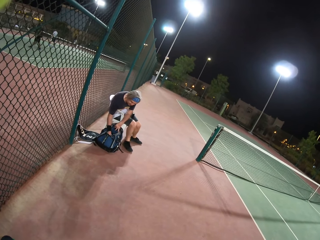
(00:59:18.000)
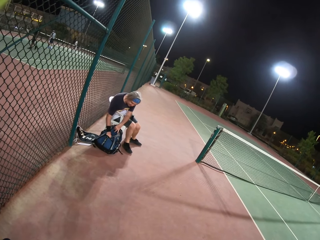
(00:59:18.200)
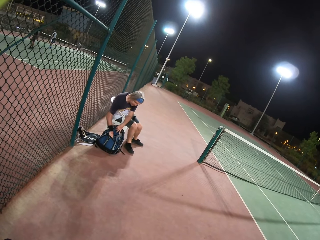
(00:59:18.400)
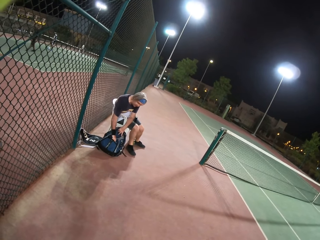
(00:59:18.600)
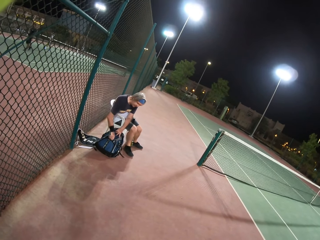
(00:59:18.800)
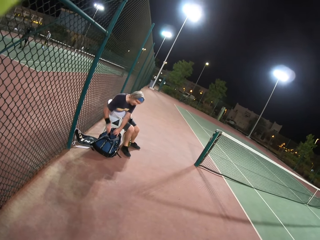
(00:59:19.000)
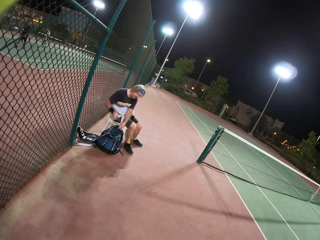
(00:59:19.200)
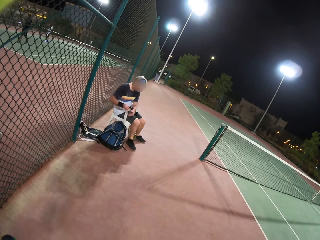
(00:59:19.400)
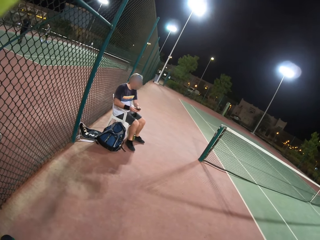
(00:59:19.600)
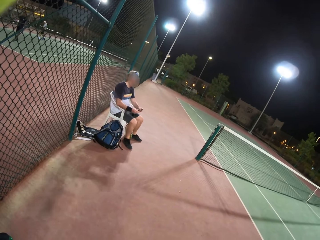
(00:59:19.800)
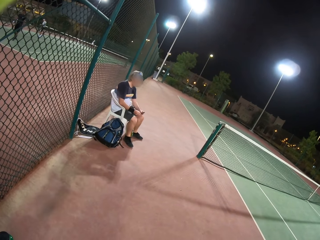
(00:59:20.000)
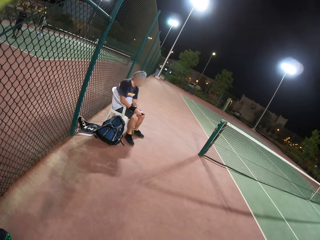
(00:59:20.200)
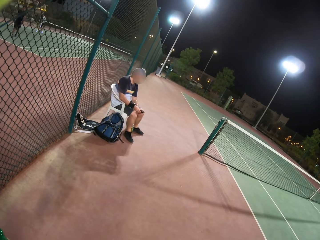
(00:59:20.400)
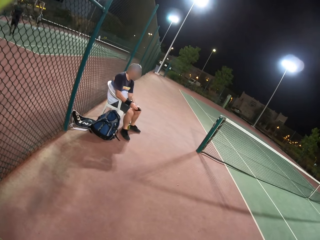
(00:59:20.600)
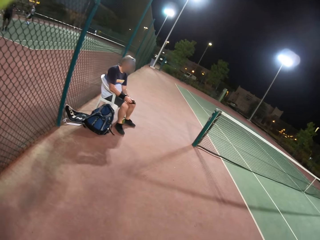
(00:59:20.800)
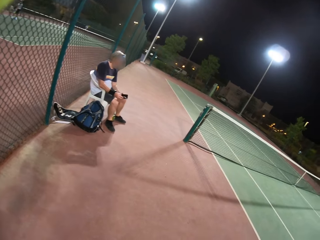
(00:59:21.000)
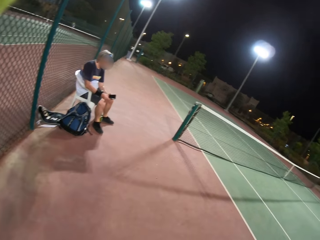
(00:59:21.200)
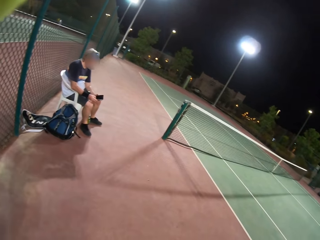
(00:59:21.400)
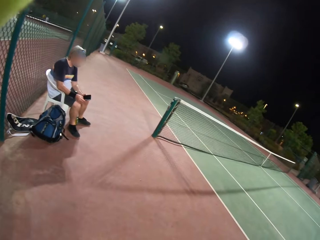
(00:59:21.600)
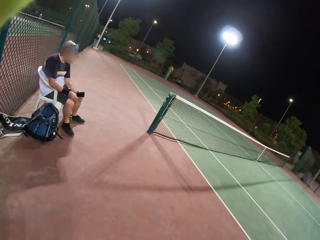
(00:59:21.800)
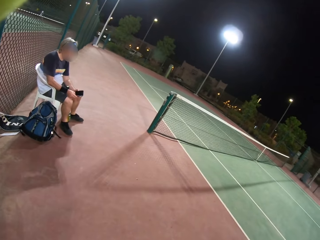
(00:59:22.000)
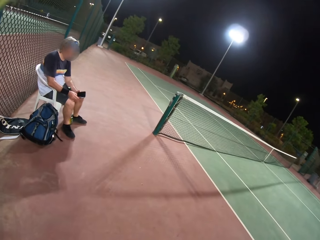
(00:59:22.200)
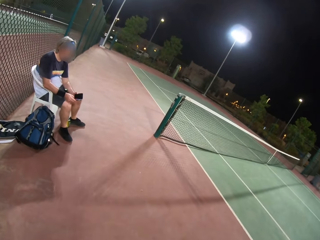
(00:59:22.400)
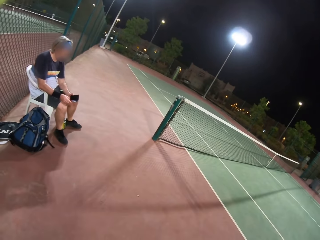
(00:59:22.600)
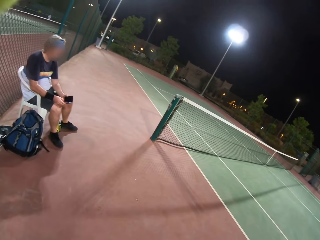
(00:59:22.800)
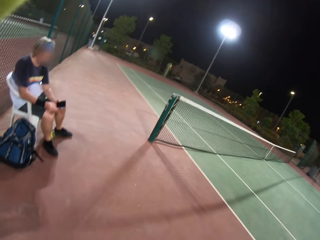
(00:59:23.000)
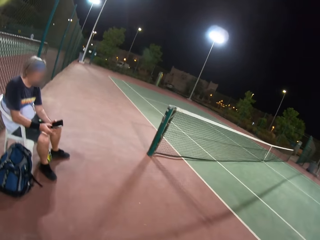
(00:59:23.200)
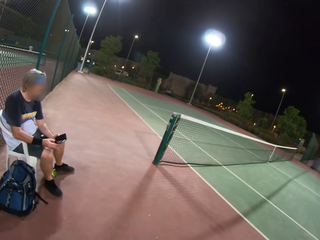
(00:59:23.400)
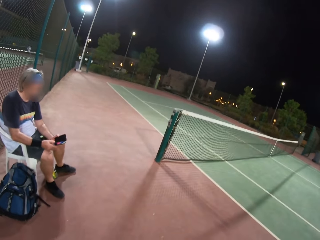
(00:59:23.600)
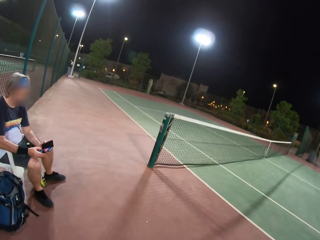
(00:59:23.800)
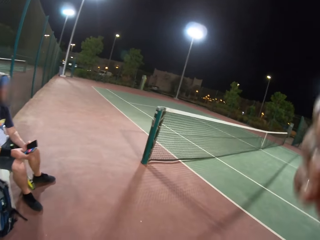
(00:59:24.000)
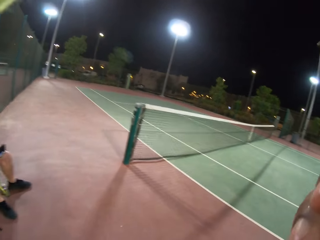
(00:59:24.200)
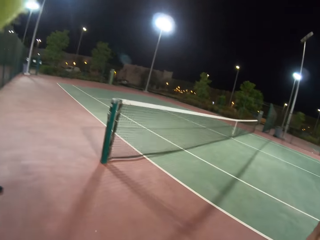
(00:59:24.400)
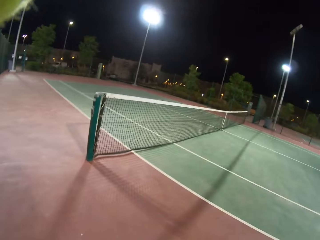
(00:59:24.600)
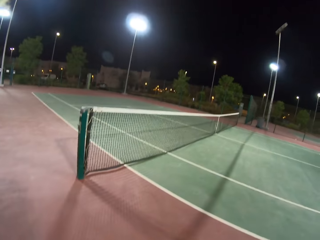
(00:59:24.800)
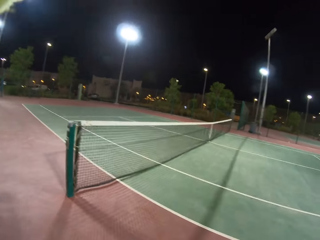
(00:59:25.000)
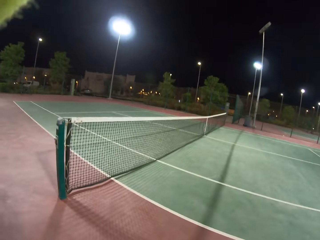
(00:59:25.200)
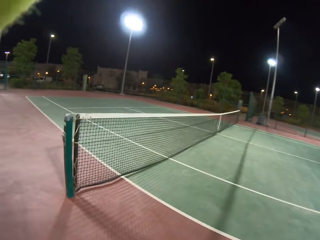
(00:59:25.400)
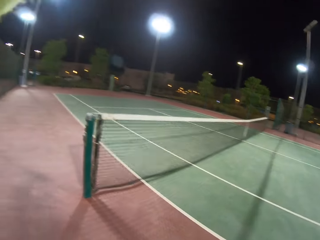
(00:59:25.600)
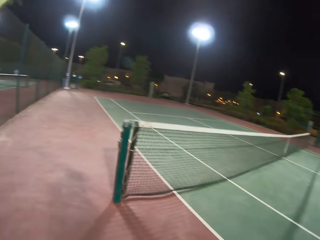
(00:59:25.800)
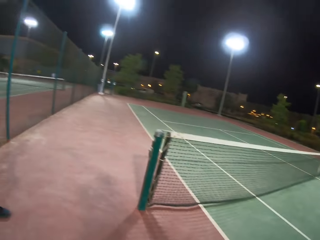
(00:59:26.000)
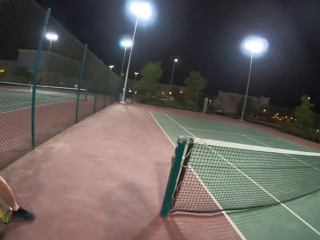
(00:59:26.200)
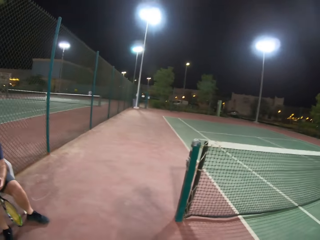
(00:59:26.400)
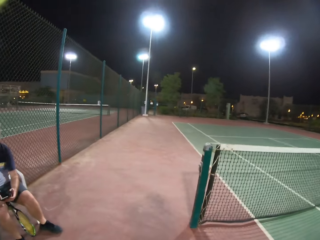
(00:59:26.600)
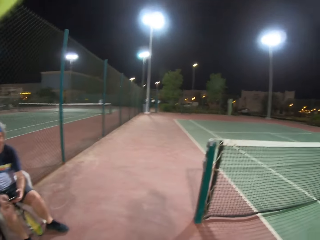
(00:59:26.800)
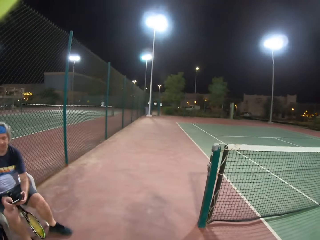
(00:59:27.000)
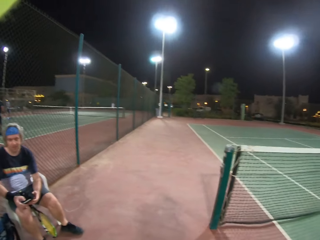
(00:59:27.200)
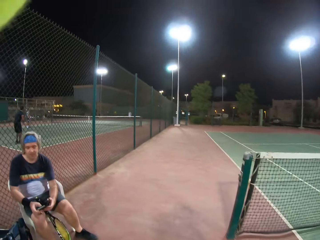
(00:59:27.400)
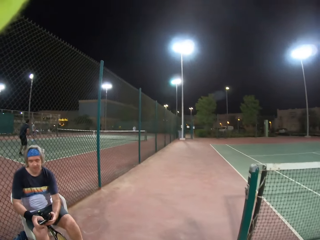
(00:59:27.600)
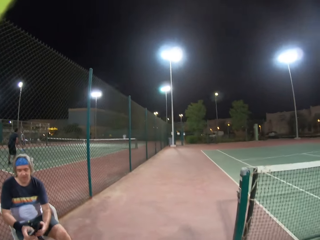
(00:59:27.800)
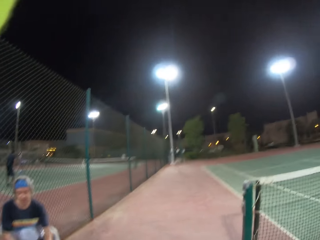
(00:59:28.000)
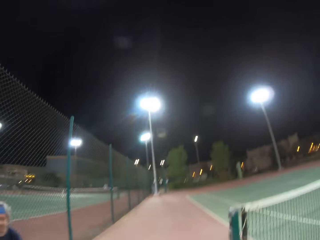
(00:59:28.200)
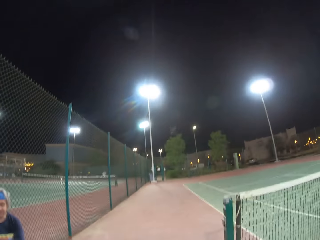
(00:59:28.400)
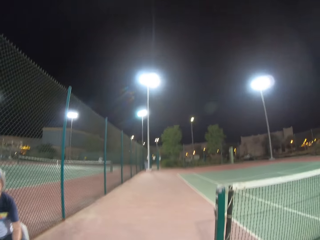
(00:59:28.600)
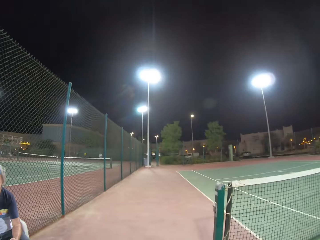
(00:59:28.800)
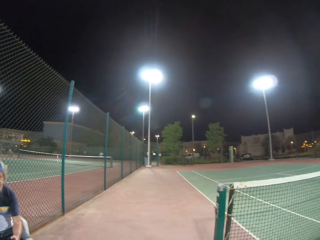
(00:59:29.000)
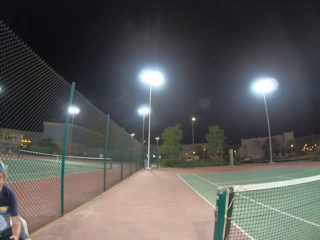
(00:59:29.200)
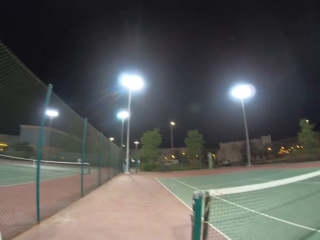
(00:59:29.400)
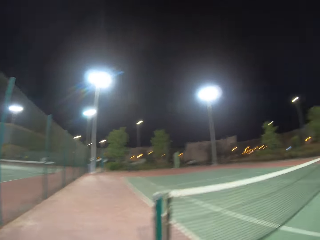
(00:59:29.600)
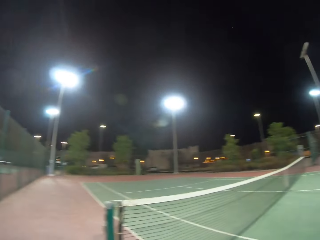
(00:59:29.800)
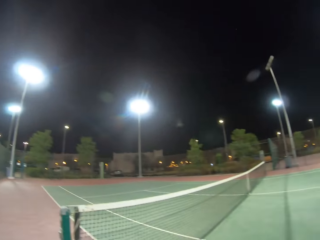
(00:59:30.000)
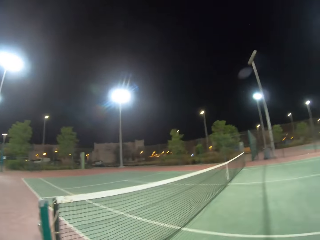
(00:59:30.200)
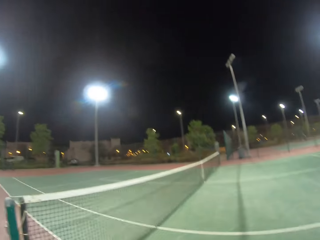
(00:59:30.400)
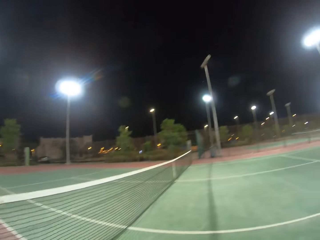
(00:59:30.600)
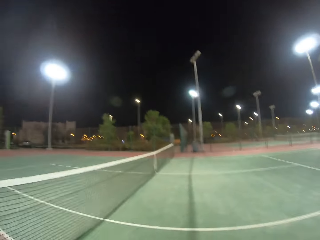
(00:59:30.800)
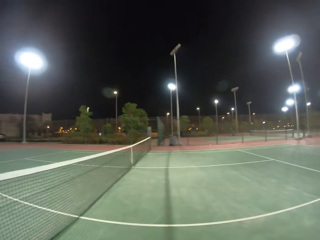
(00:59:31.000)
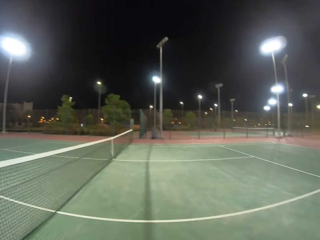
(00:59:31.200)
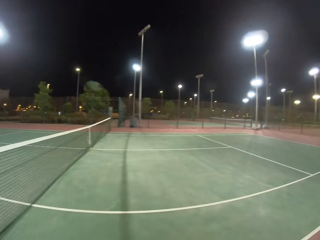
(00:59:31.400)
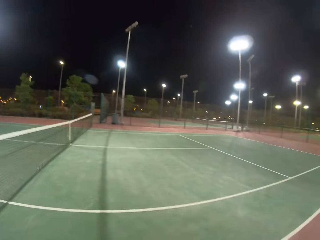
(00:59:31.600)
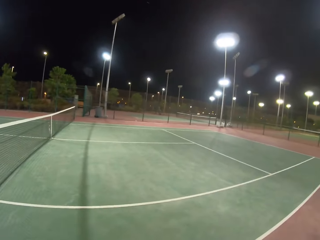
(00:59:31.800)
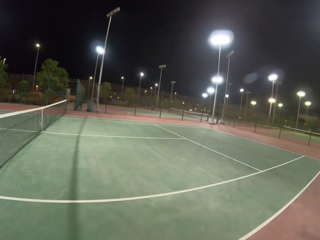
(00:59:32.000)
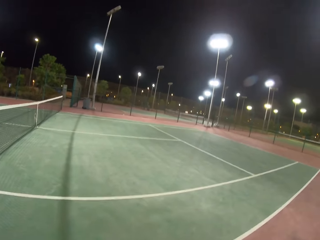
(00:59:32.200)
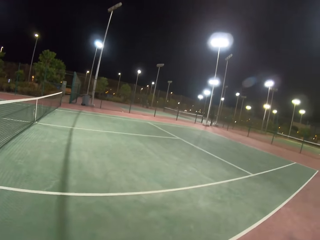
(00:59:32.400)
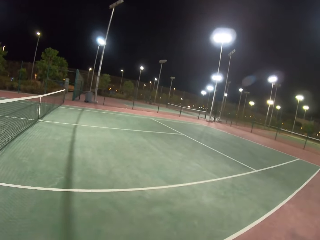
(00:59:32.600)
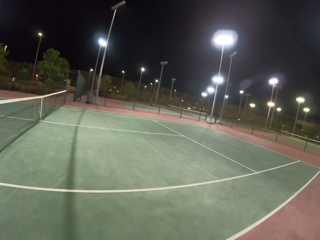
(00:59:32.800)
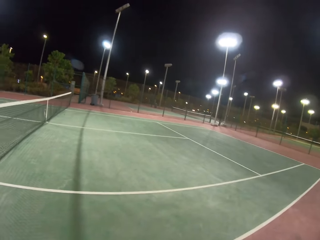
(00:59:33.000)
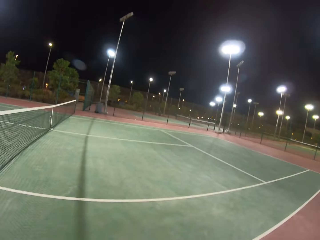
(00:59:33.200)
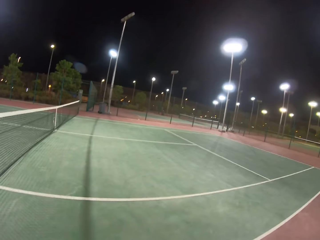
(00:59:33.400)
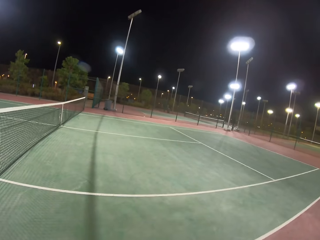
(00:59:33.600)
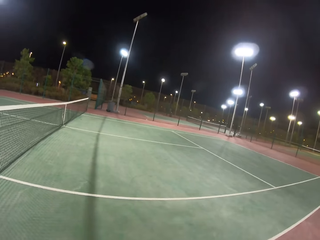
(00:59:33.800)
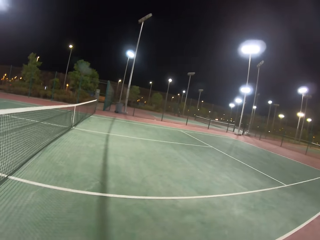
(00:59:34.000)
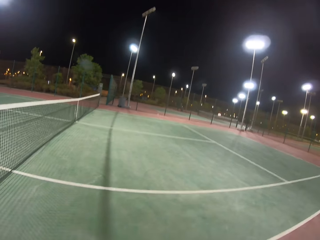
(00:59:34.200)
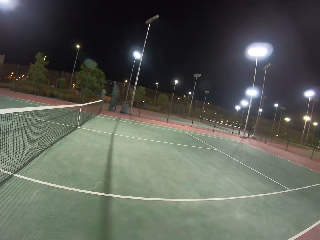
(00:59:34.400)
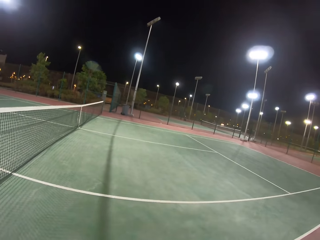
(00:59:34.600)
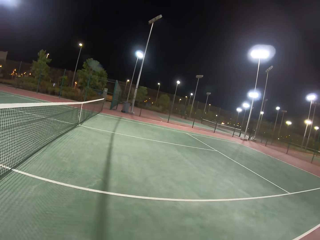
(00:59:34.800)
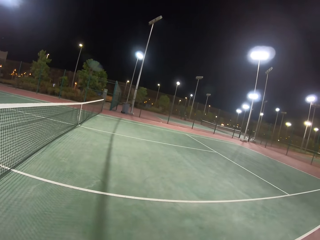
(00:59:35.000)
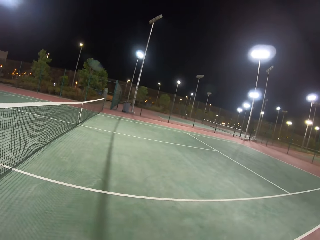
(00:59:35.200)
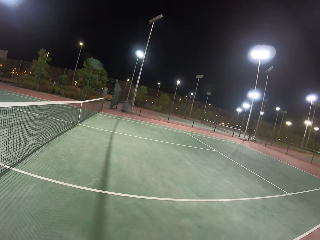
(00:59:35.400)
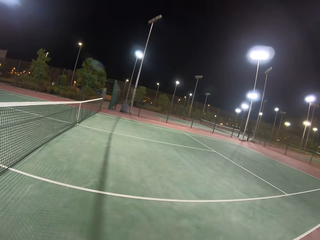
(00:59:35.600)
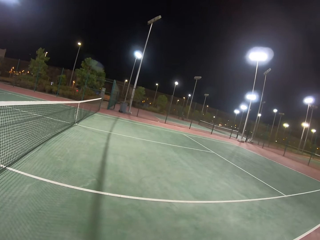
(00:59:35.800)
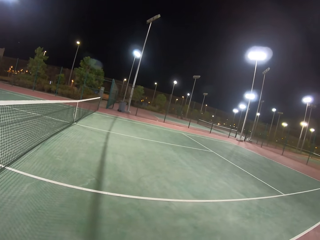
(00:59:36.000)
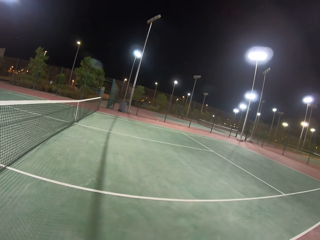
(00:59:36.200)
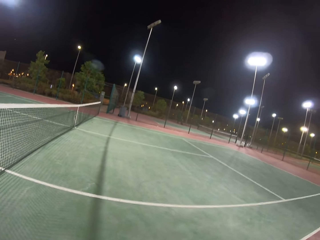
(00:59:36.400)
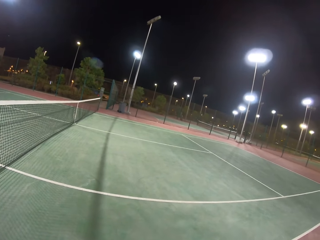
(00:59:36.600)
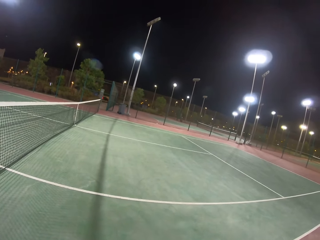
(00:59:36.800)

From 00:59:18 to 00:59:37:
The camera wearer dials a phone. A person takes the phone from the bag. The camera wearer walks in the room. They look at the background.

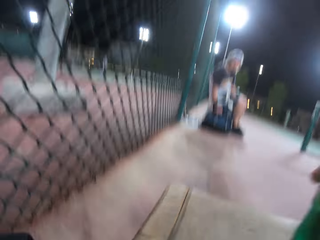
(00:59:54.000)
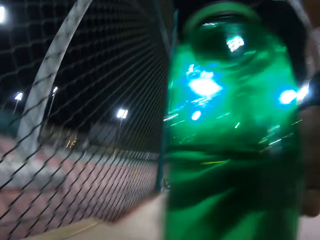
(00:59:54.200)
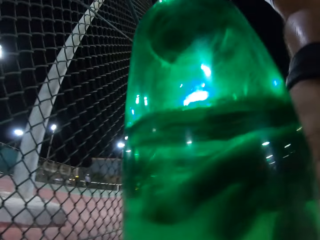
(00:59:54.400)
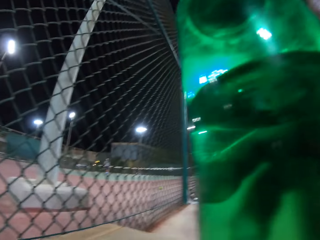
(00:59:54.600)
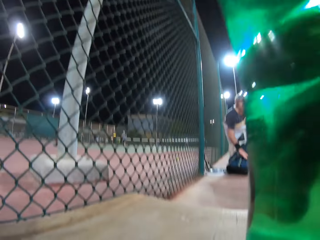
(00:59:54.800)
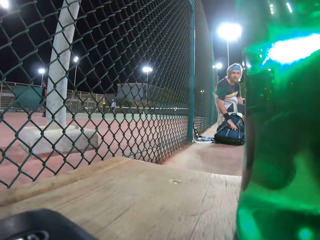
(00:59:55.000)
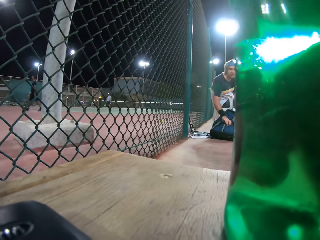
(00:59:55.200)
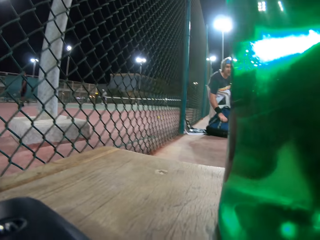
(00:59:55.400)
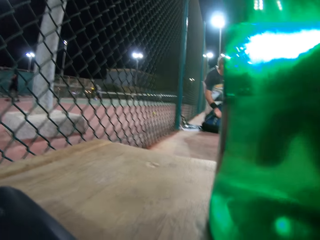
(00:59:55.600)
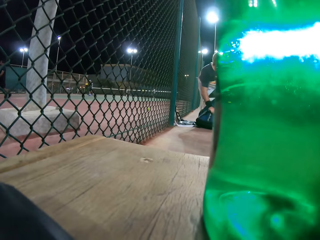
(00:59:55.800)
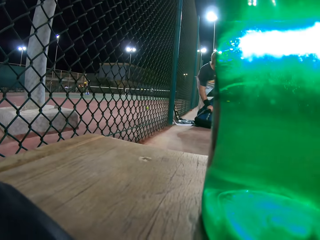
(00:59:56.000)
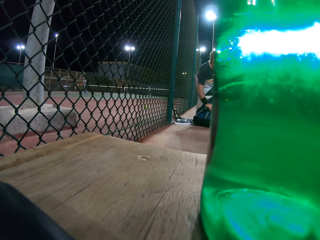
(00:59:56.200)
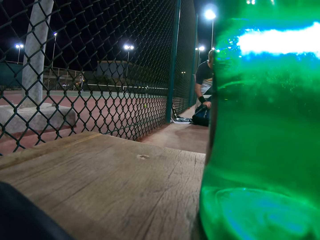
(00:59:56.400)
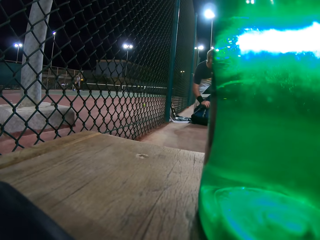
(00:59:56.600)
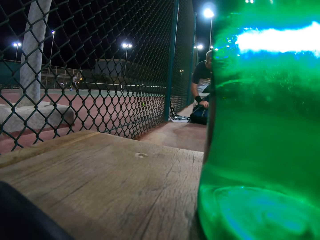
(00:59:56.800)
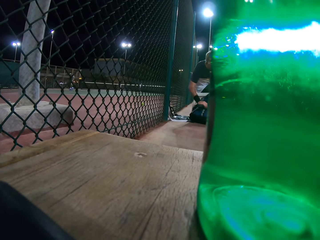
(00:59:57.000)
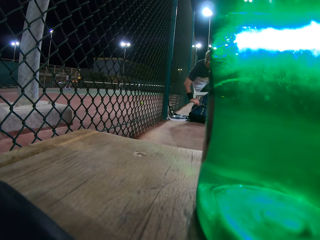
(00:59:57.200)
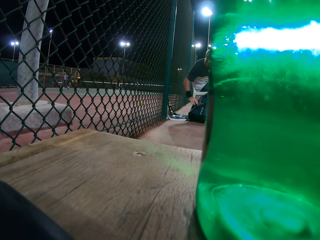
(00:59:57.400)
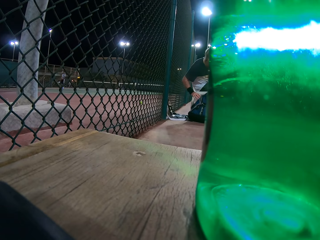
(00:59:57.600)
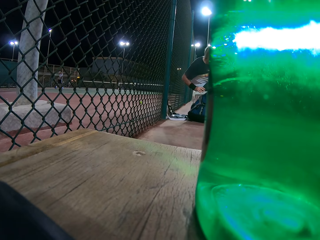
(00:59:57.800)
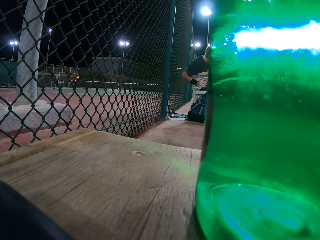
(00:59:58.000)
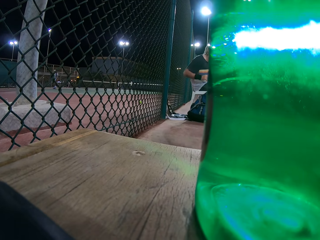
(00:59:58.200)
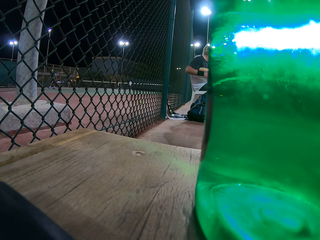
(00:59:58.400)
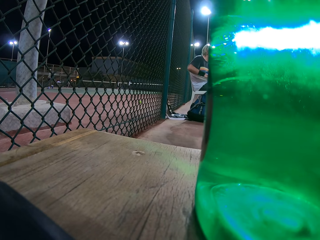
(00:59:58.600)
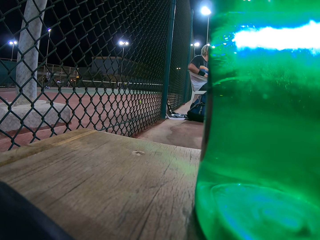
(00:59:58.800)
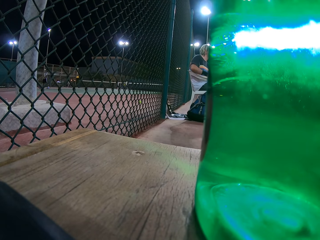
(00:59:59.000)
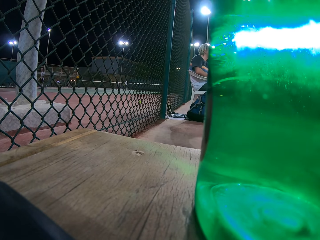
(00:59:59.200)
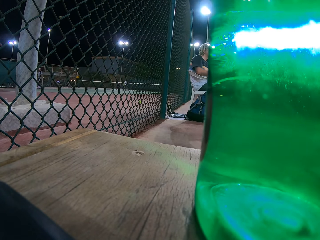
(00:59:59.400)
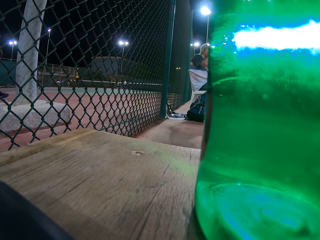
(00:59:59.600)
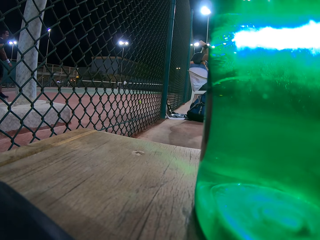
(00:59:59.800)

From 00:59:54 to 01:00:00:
The camera wearer touches a bottle.
